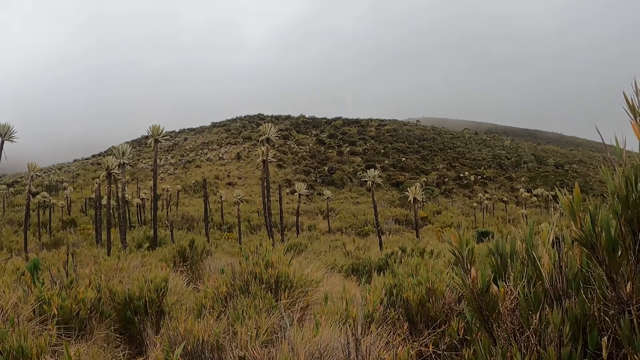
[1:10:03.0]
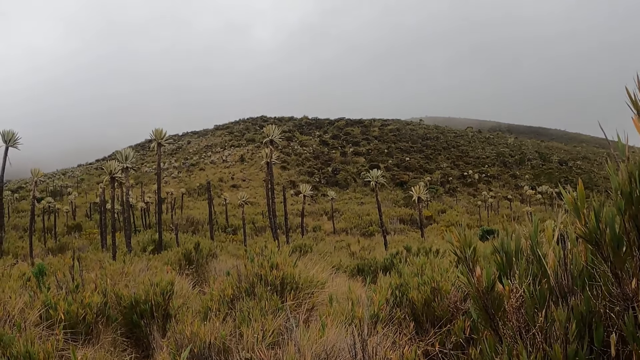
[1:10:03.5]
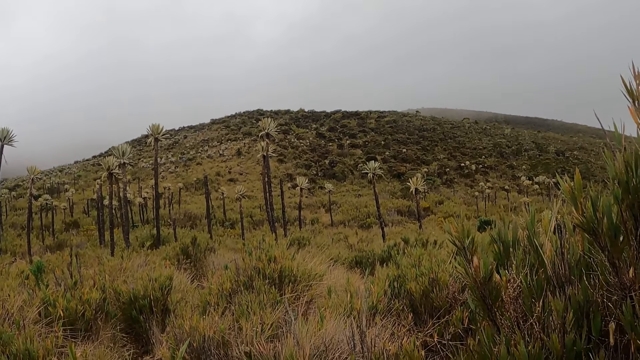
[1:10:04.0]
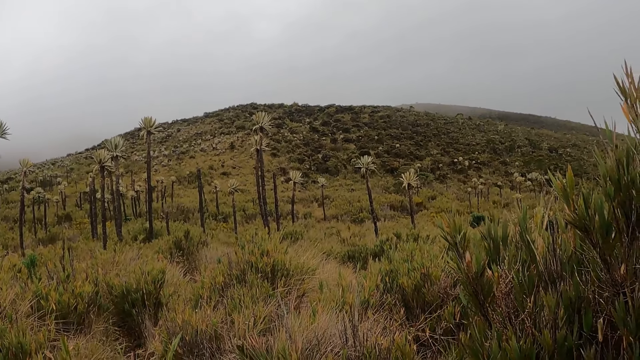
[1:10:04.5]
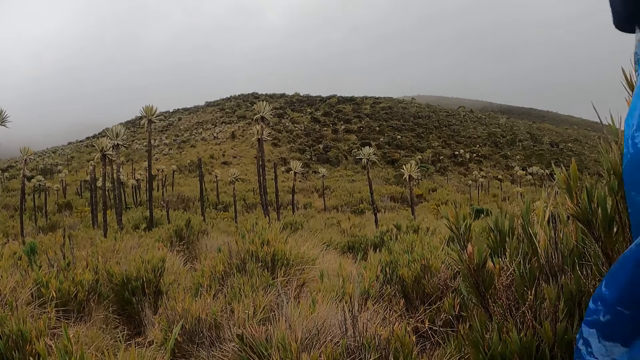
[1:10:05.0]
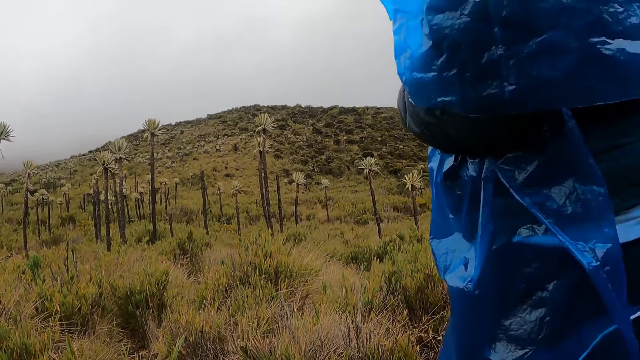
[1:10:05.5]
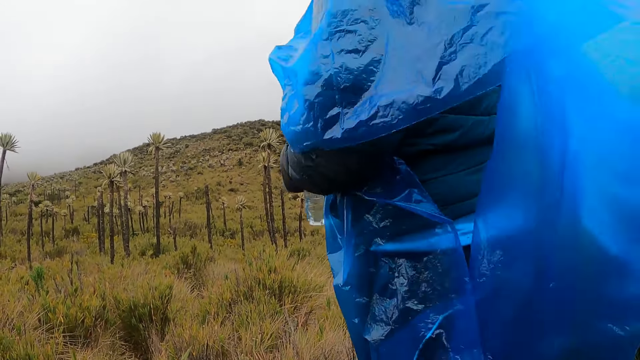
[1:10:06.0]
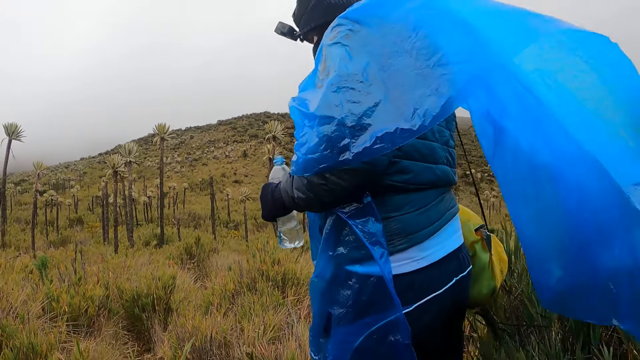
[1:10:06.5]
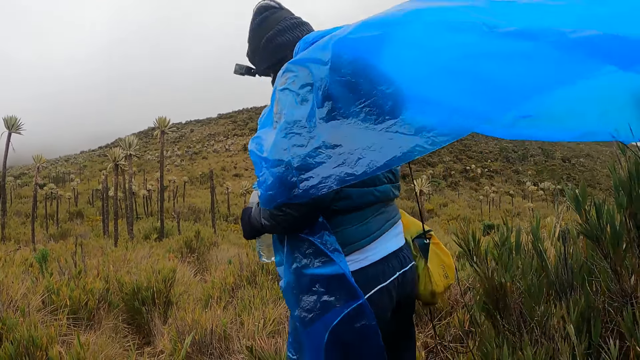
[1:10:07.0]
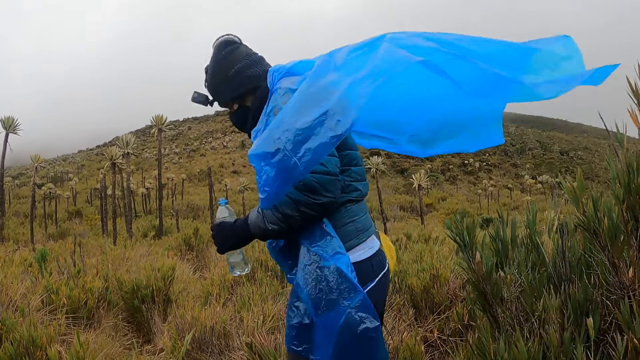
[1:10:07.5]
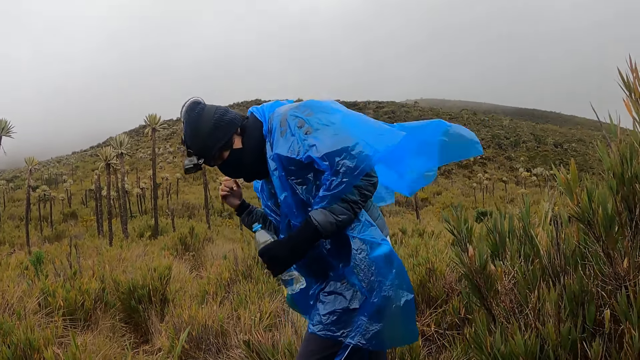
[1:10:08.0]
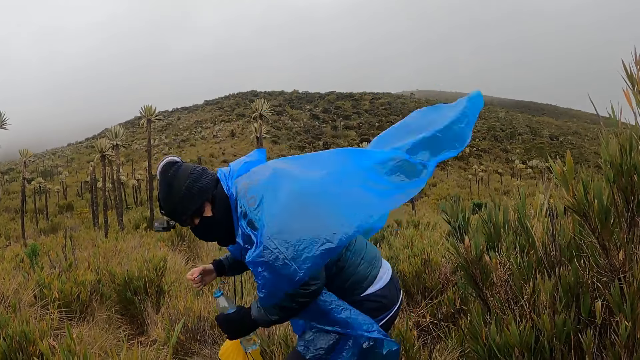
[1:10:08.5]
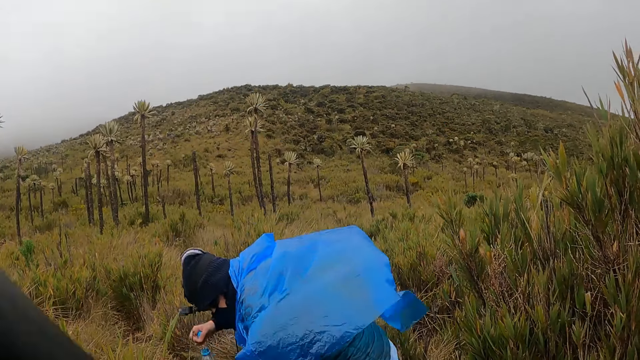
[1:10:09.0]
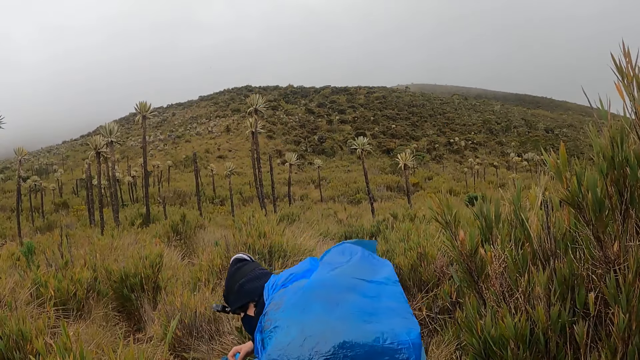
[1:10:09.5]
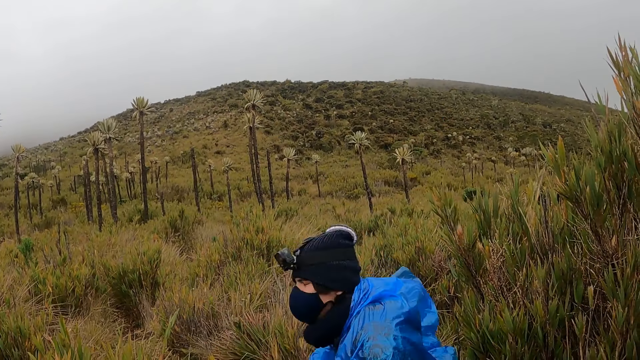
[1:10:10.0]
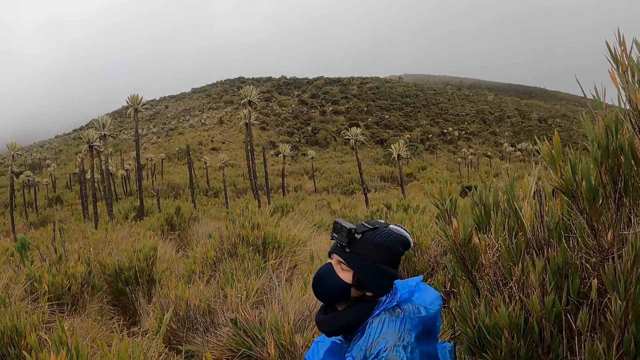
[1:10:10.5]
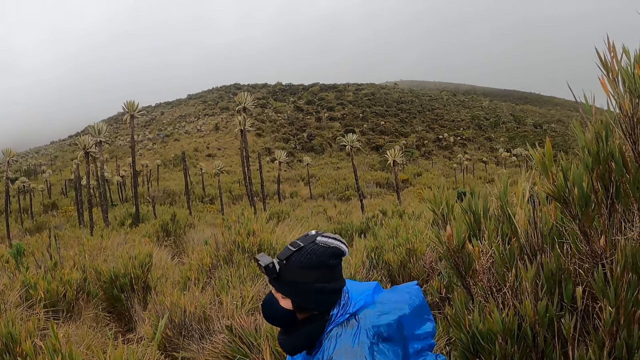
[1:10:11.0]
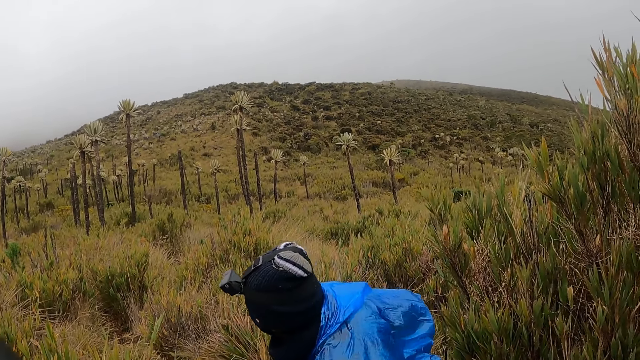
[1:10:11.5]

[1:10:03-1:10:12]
A man walks past the camera wearer with a bottle of water in his right hand. The man sits on the ground in the bush with the bottle of water in his left hand and a backpack in his right hand.

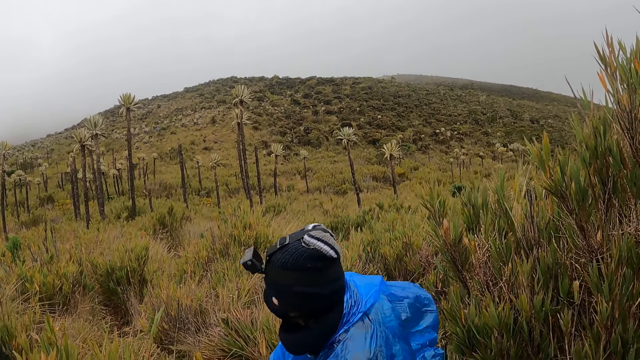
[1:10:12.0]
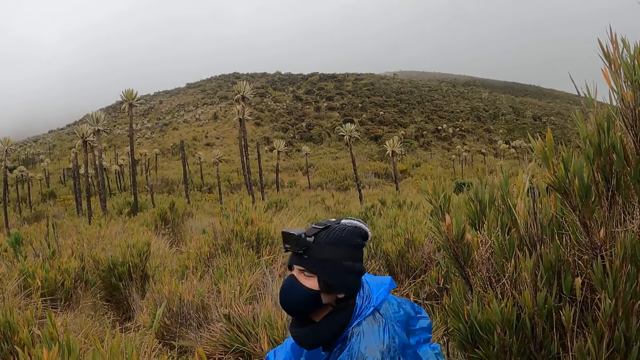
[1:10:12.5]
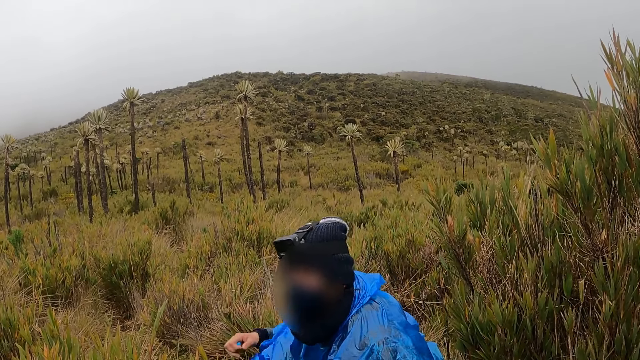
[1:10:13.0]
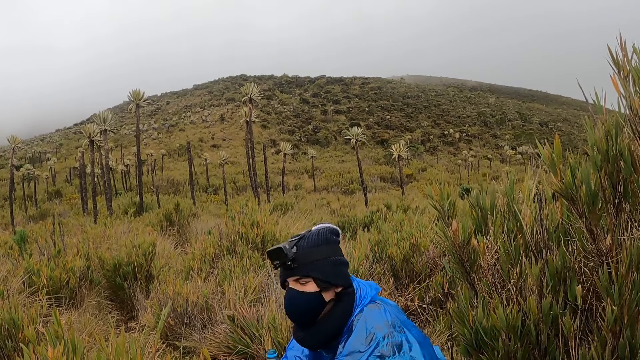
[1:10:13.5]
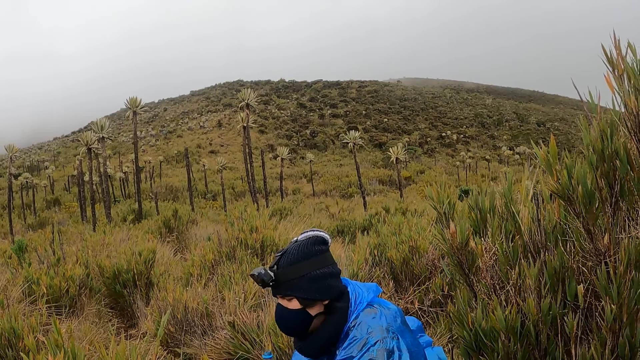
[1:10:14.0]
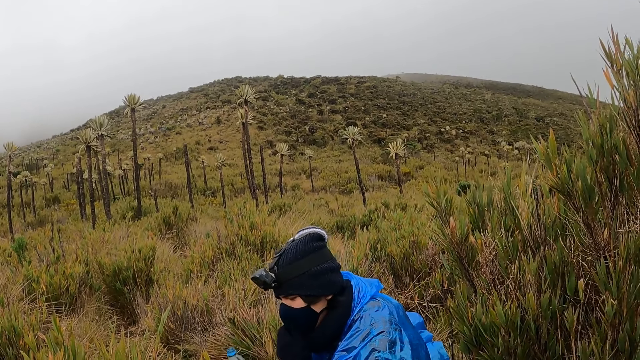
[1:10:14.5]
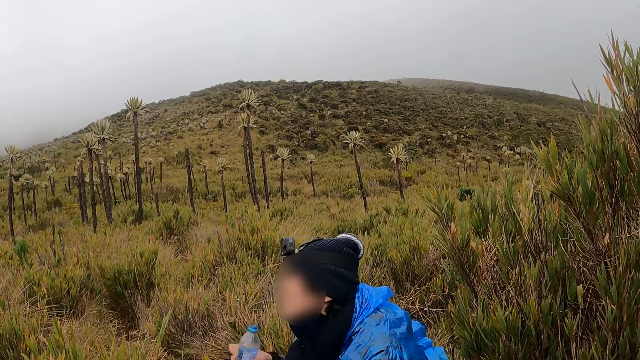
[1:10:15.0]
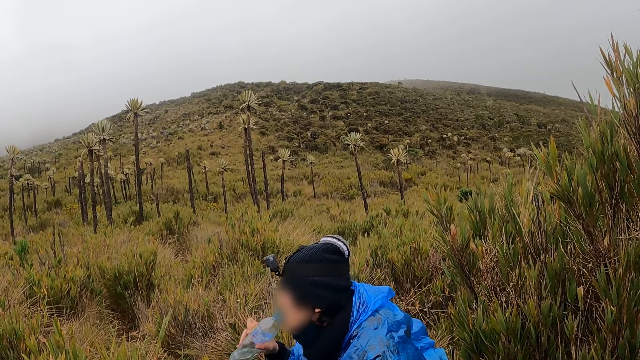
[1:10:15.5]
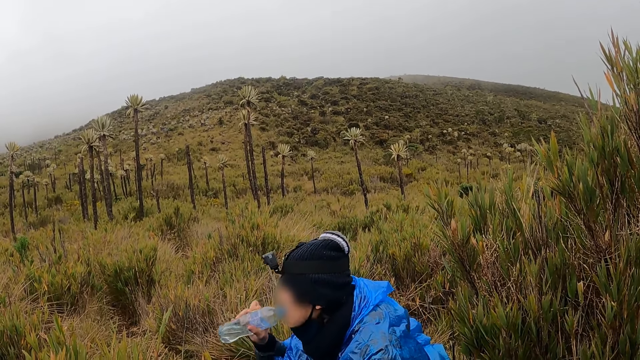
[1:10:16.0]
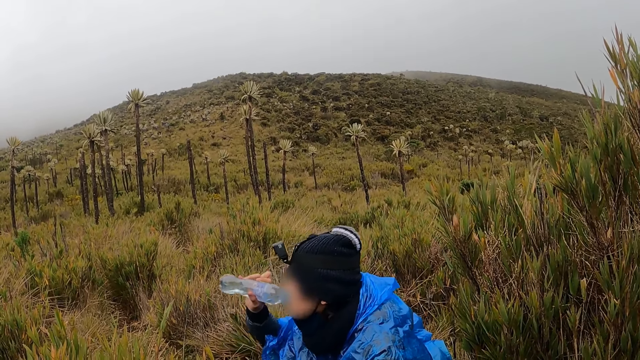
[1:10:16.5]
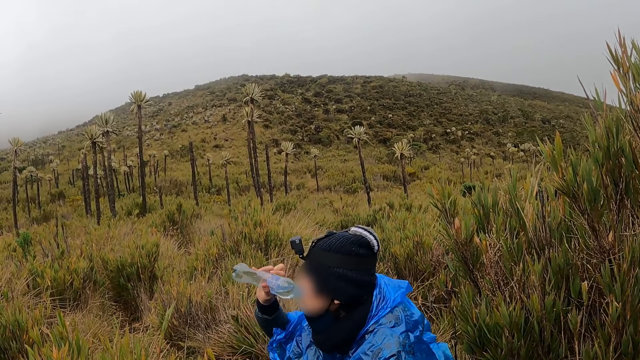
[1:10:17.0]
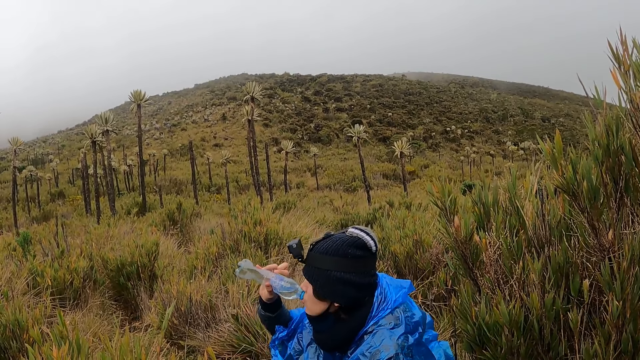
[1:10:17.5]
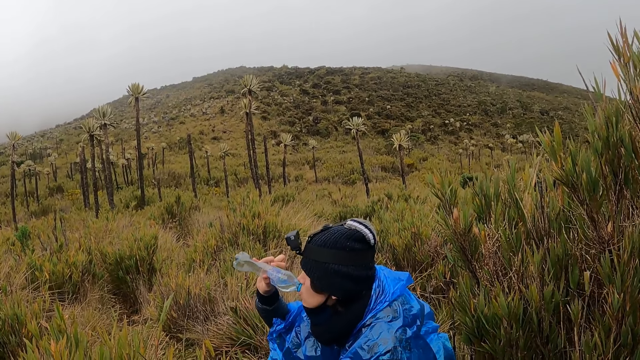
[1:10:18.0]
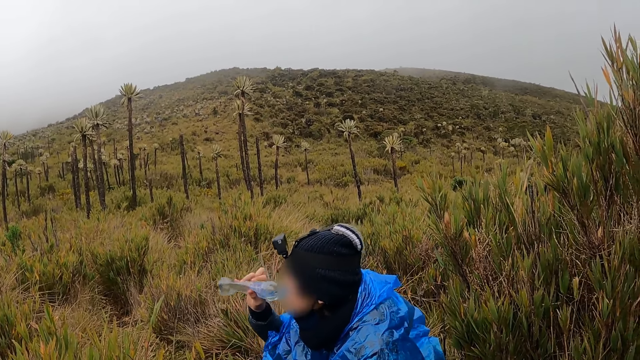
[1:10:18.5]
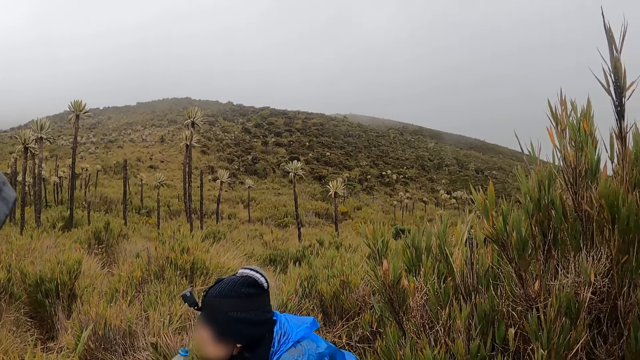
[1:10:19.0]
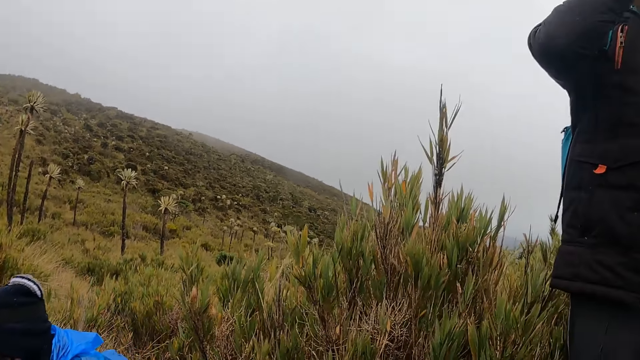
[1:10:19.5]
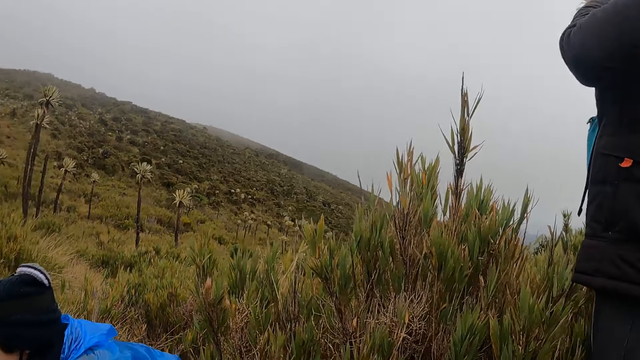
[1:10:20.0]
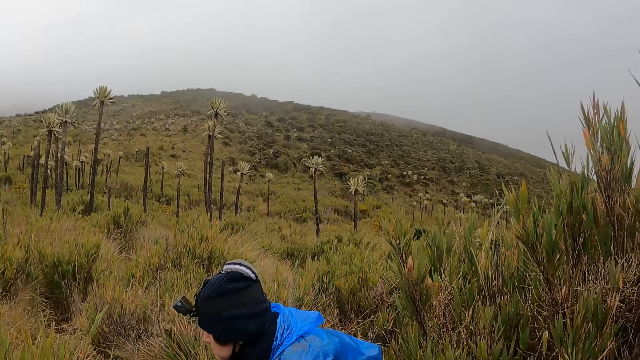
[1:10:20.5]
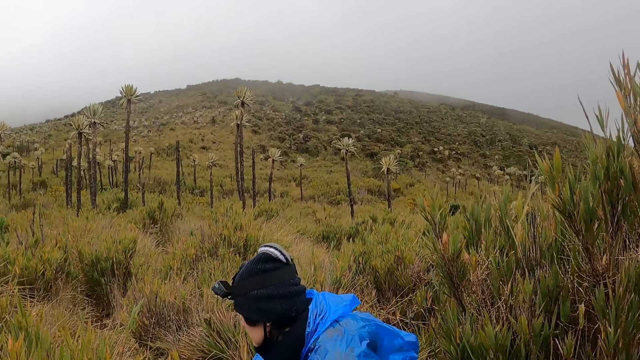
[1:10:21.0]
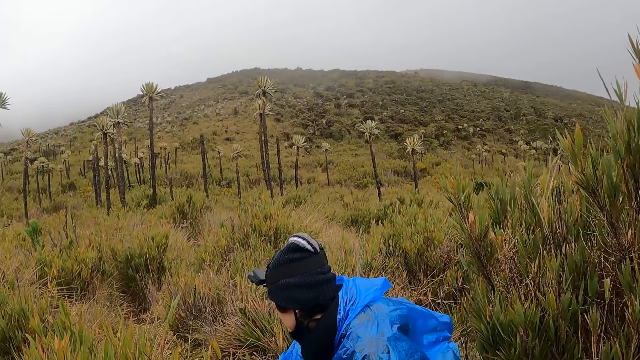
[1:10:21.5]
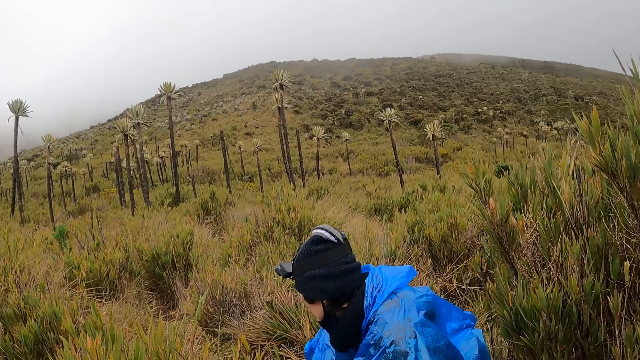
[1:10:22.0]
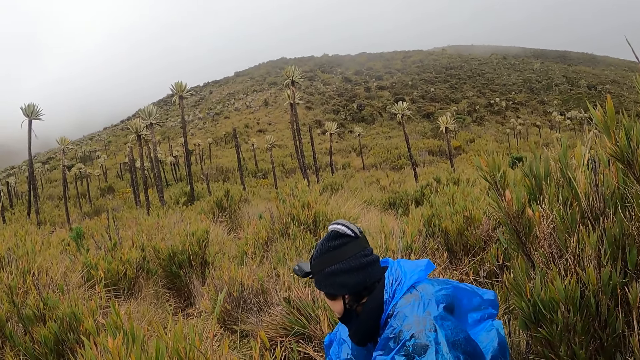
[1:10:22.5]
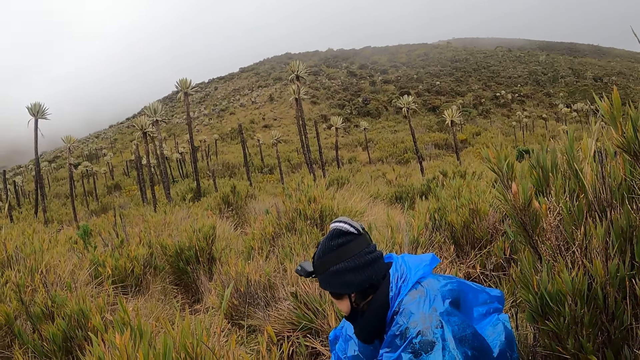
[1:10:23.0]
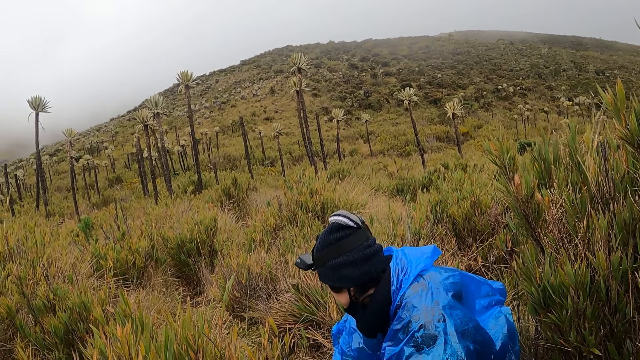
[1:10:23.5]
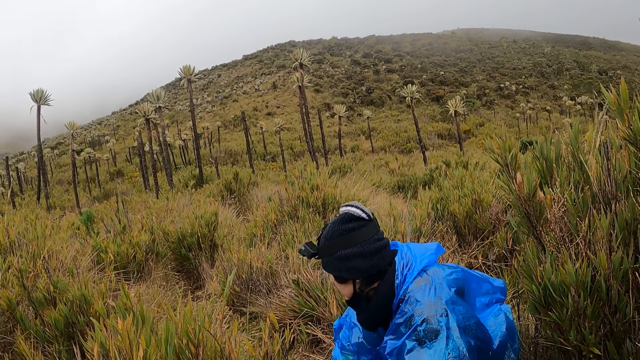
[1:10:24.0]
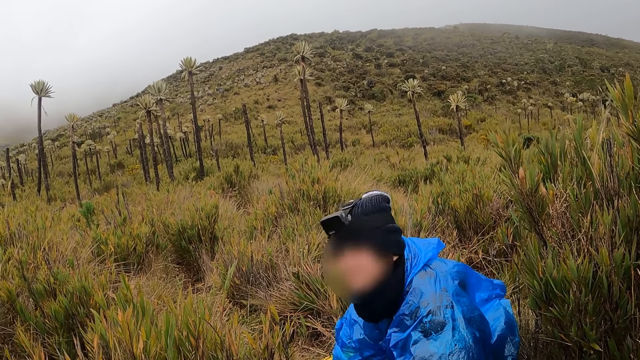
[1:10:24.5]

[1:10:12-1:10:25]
The man converses with the camera wearer. He pulls down a face mask on his face with his left hand. He drinks from the bottle of water in his right hand.
